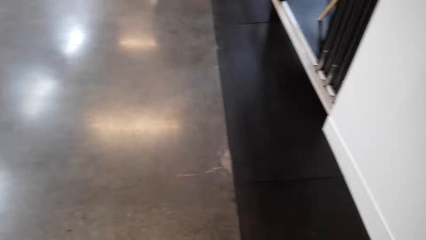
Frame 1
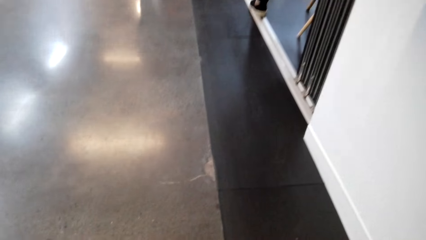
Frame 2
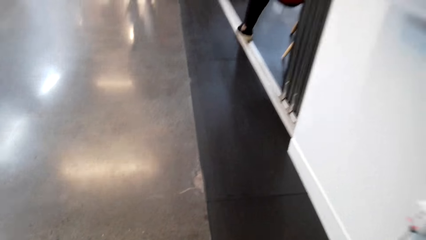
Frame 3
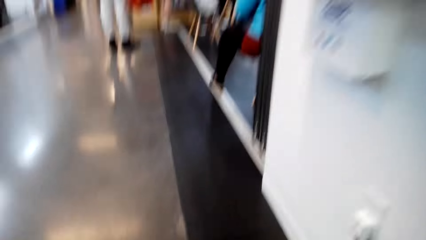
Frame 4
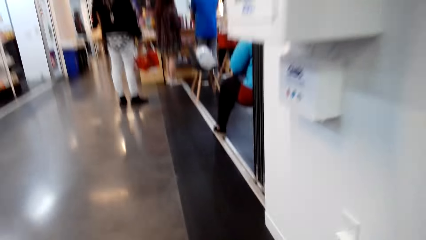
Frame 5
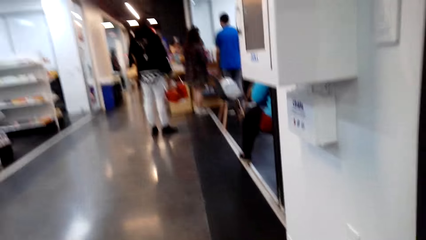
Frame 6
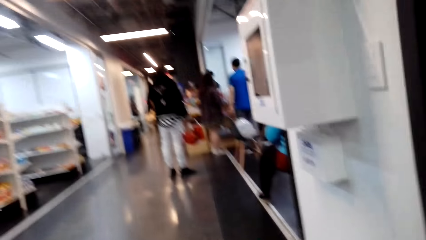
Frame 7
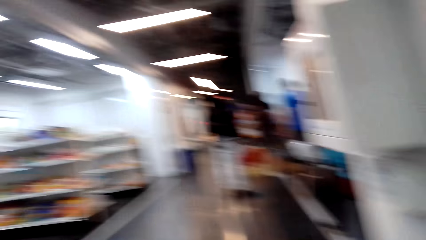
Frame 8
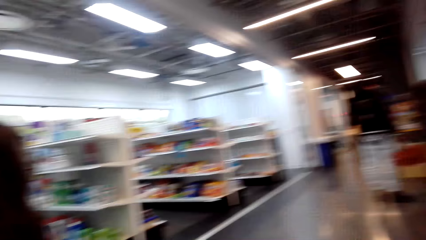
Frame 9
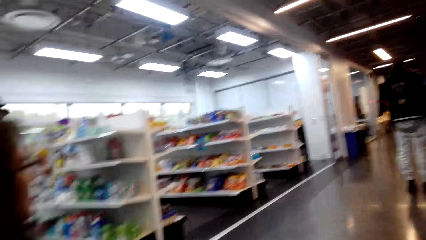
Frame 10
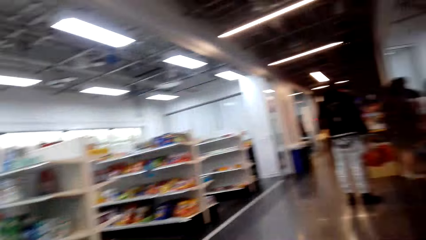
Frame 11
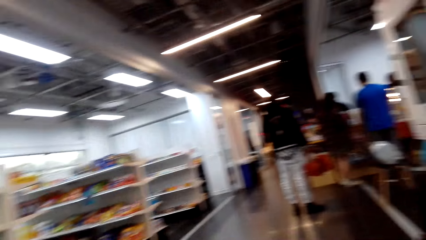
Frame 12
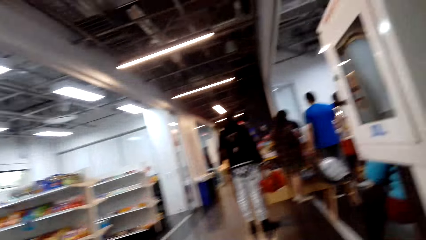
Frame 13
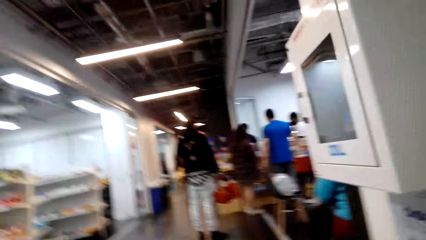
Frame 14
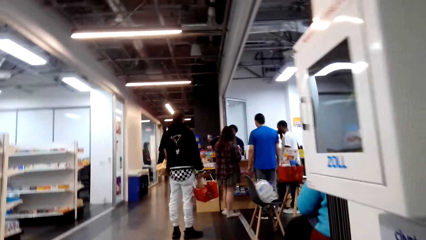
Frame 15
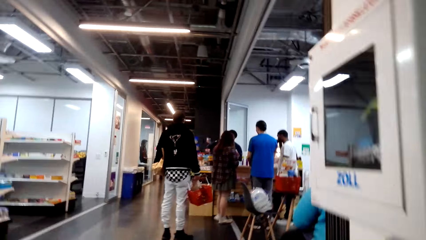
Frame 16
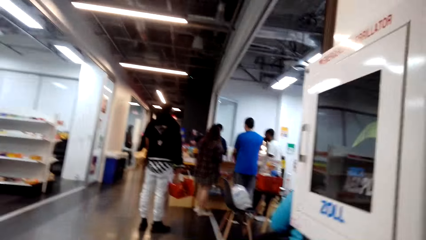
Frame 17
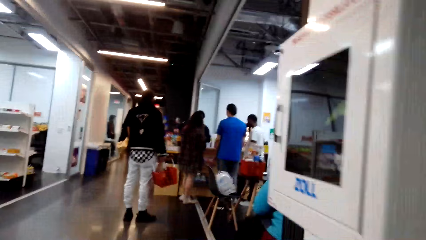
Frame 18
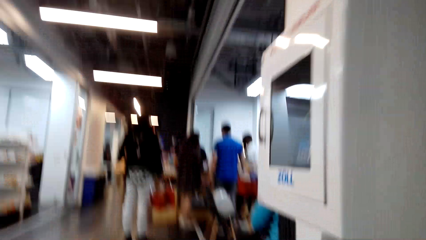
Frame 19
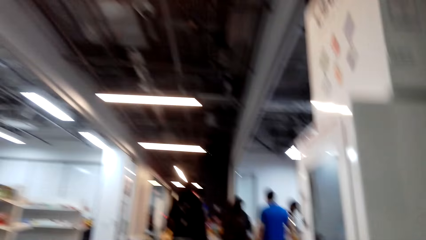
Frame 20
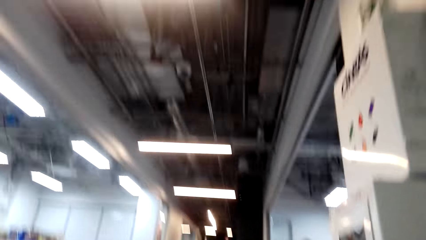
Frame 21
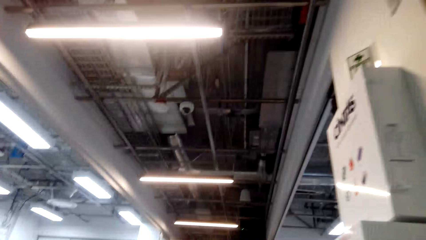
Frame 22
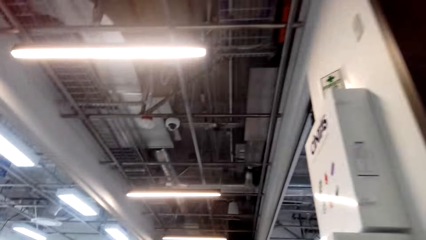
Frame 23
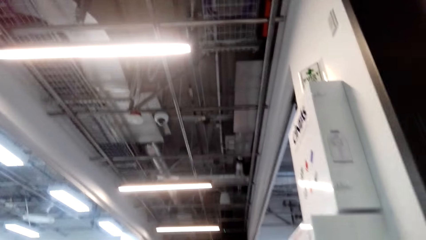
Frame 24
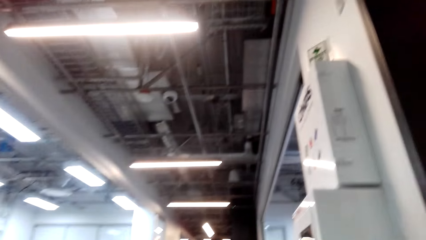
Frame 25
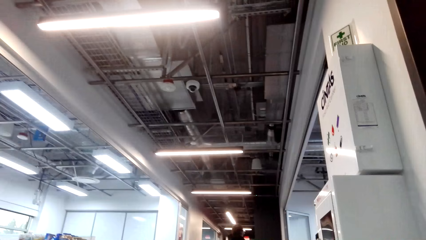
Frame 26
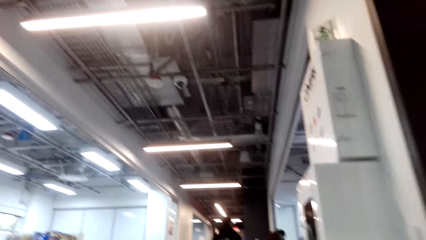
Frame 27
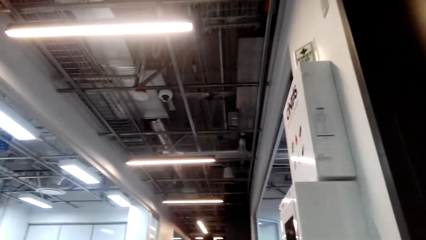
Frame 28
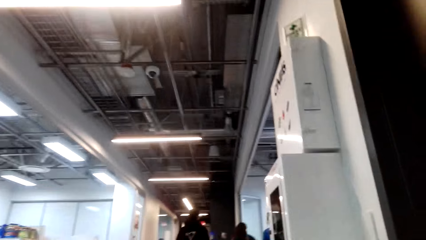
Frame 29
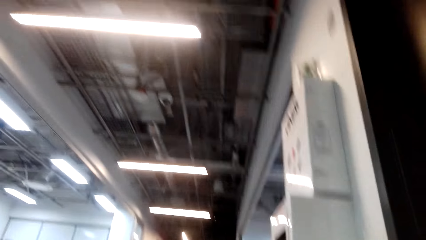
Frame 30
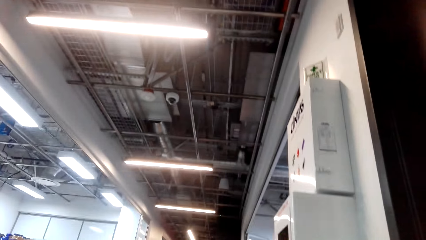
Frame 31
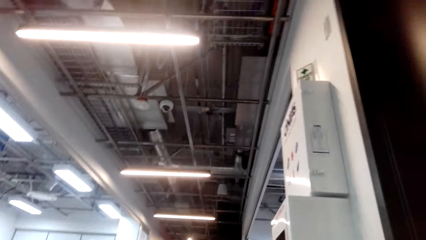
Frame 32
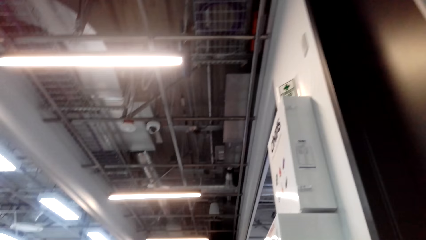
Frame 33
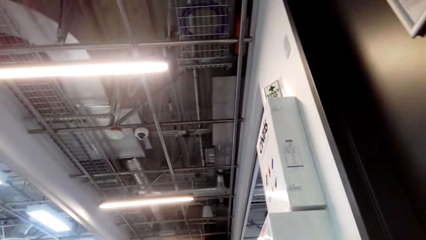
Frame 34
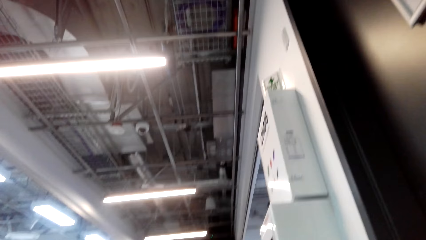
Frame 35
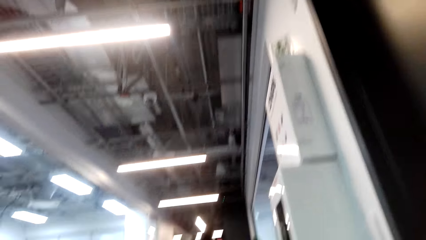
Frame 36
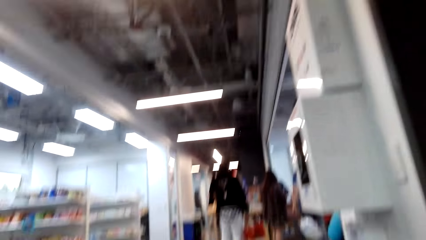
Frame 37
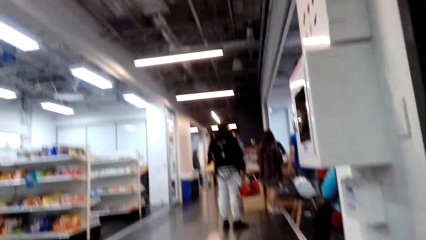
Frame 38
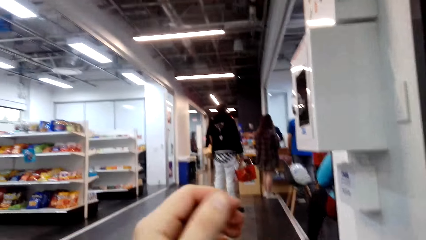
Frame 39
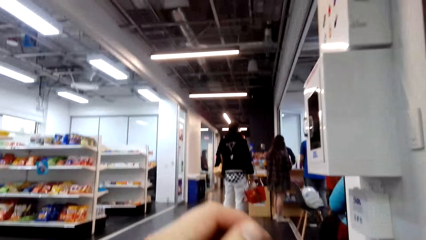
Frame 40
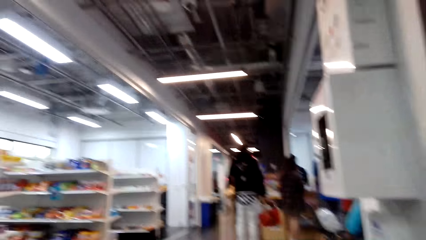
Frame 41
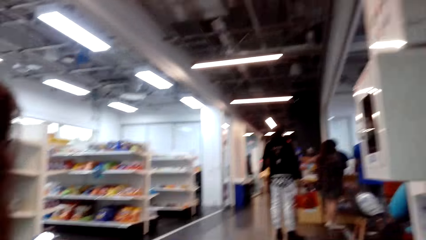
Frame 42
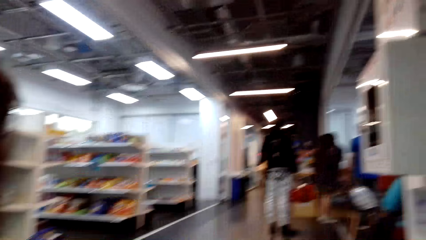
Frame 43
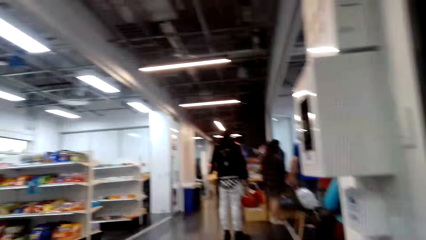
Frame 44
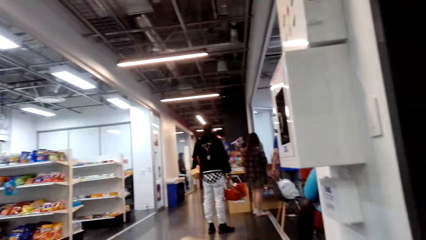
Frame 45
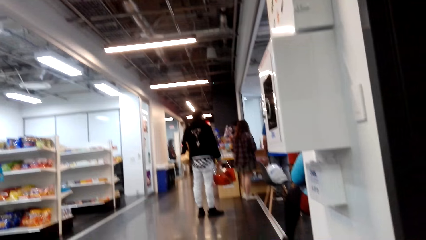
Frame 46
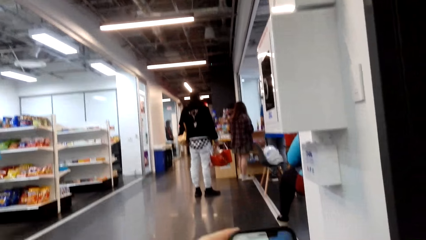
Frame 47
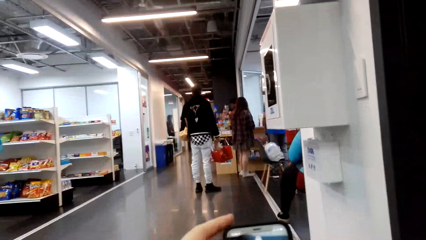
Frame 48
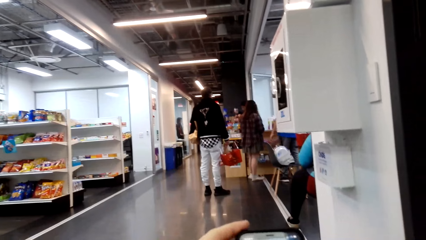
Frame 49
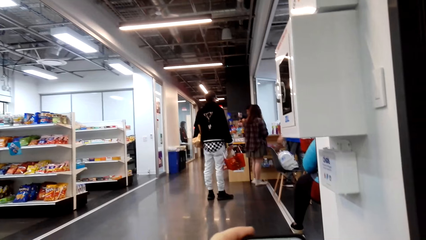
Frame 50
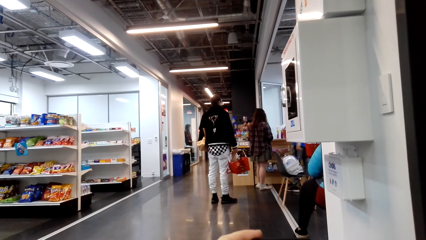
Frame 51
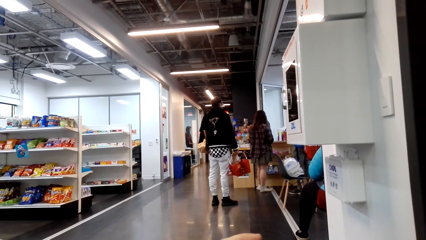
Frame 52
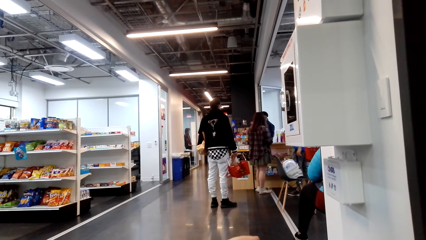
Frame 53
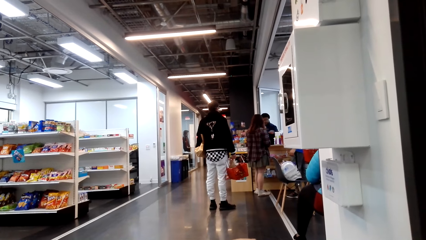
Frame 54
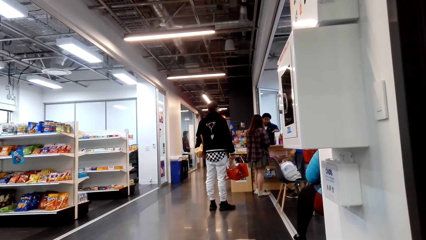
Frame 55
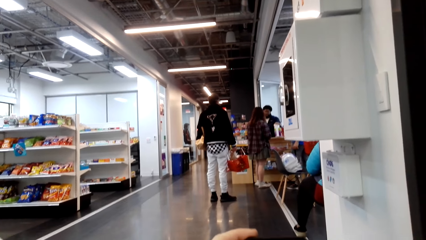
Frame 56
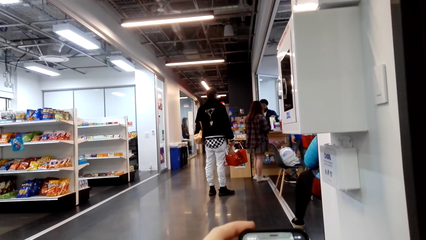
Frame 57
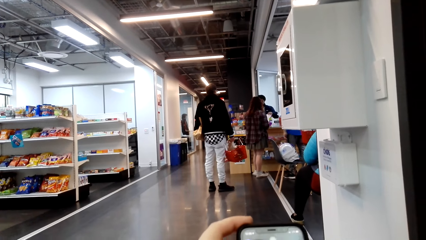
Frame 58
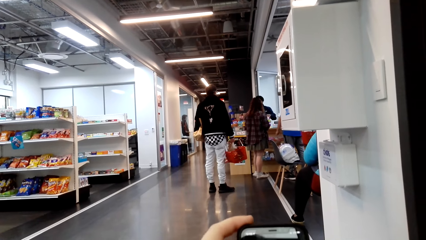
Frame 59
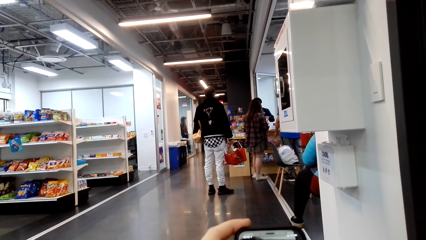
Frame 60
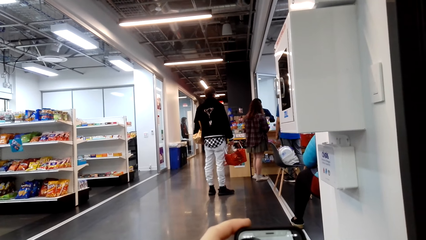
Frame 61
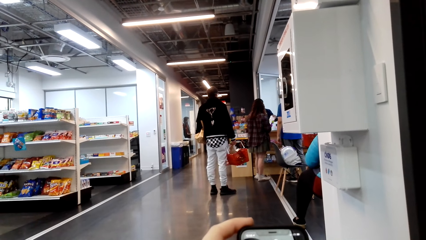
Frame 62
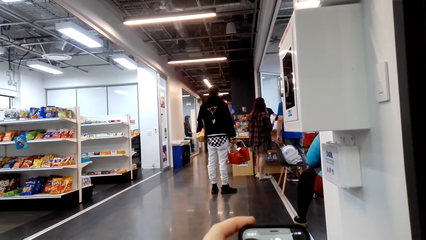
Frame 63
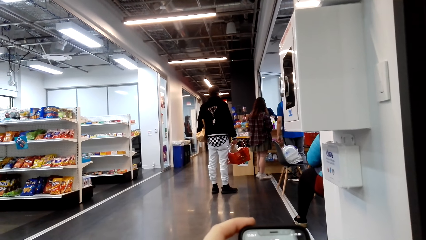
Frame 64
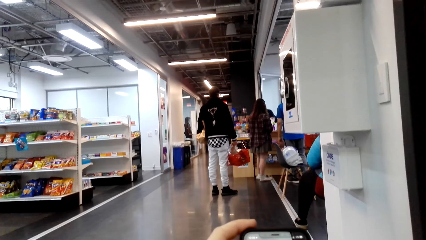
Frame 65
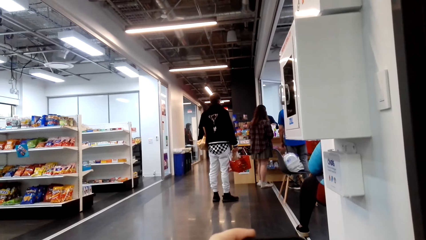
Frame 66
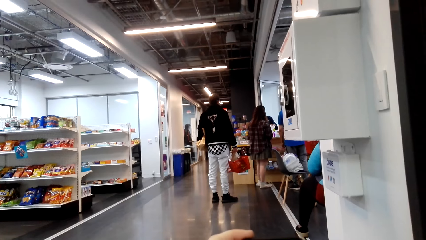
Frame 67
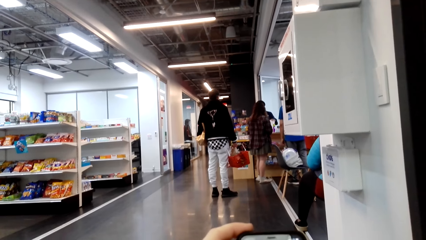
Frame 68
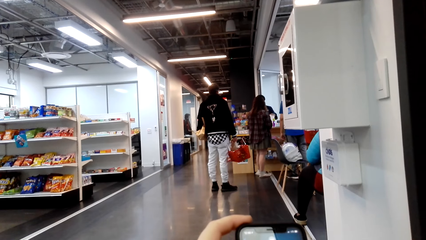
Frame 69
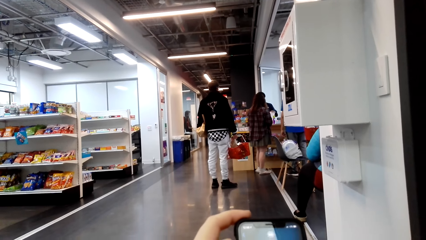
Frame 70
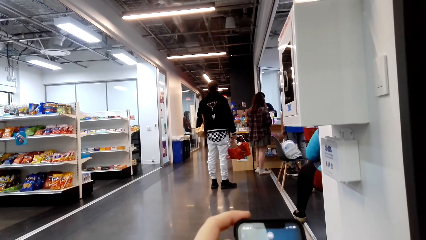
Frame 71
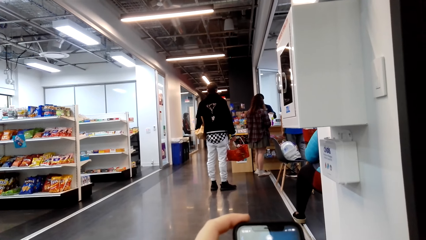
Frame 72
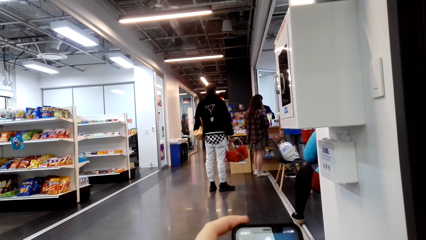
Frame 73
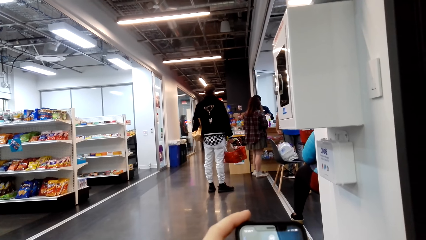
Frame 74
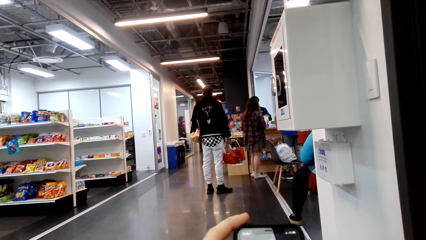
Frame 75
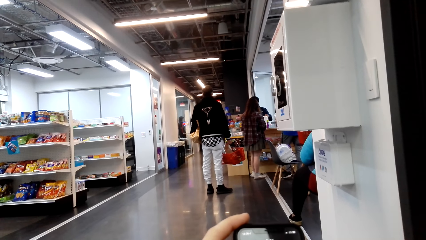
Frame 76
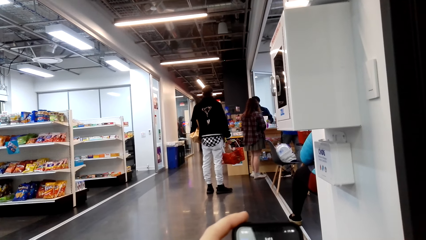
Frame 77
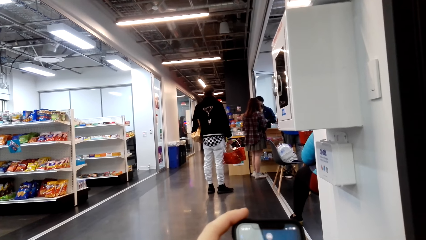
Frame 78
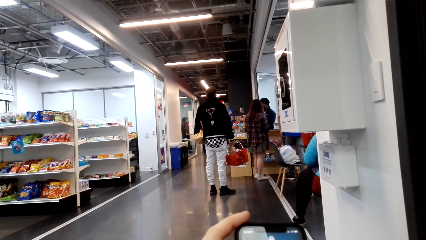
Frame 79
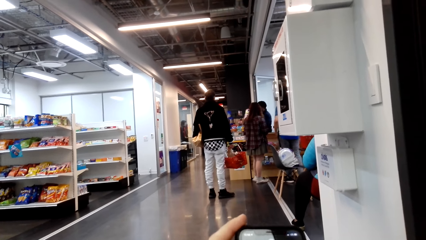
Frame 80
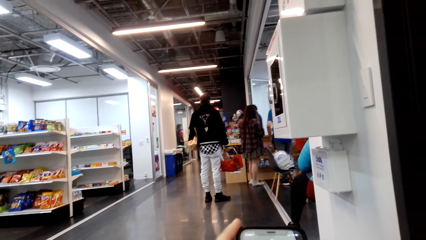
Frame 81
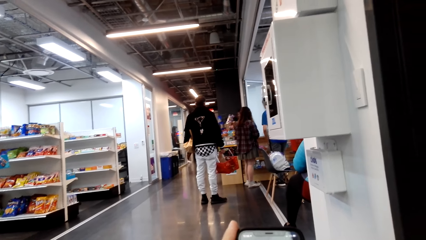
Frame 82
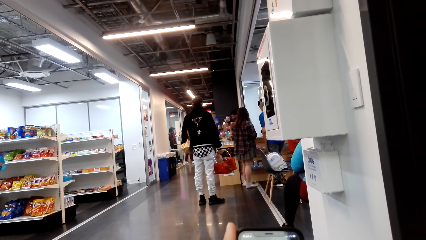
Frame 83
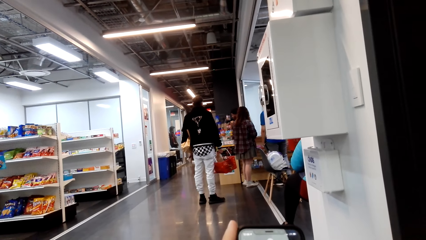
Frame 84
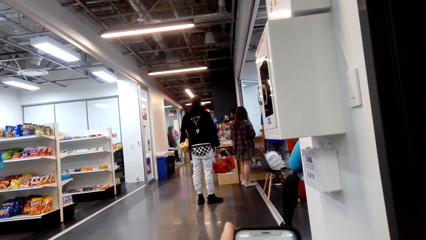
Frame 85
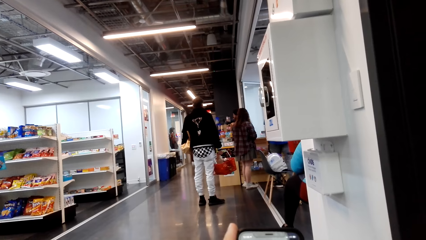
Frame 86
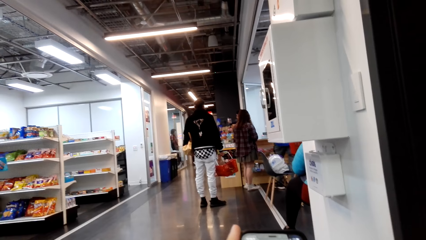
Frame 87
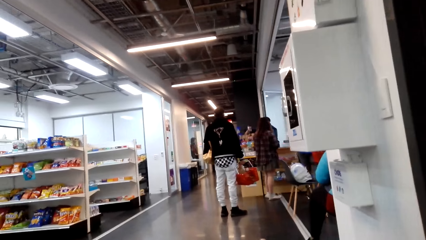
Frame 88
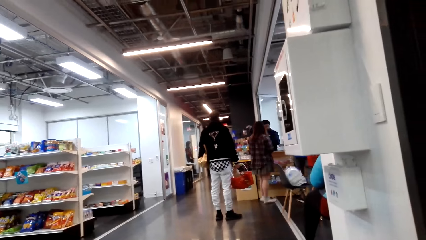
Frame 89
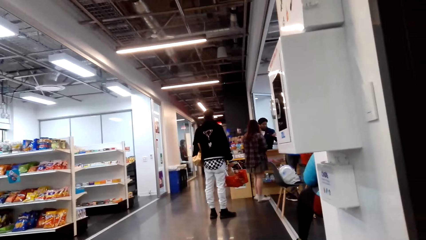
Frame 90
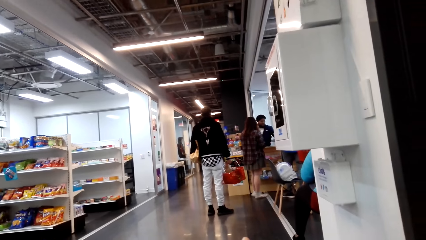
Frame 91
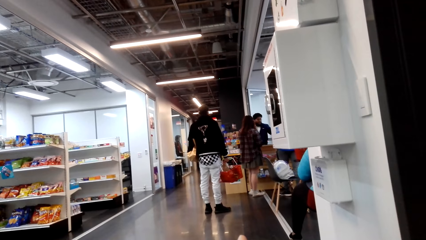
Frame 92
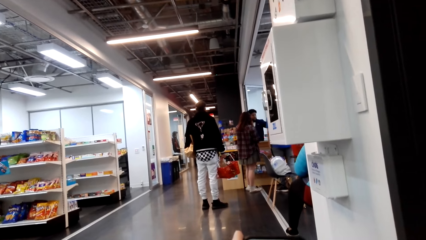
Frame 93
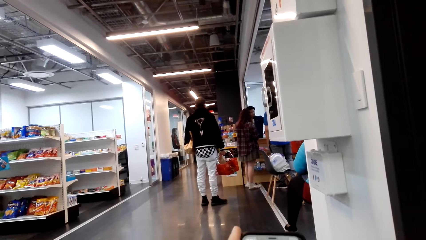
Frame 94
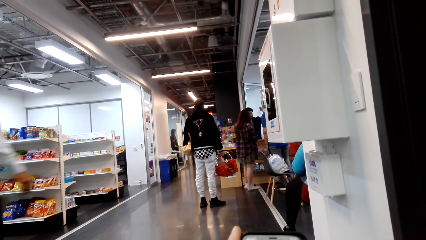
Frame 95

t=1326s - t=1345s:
The camera wearer sits on the chair. They use the phone. They look at the phone.
